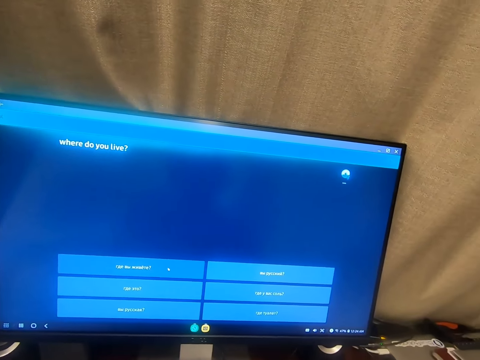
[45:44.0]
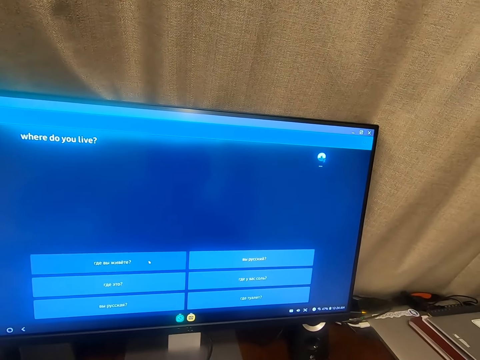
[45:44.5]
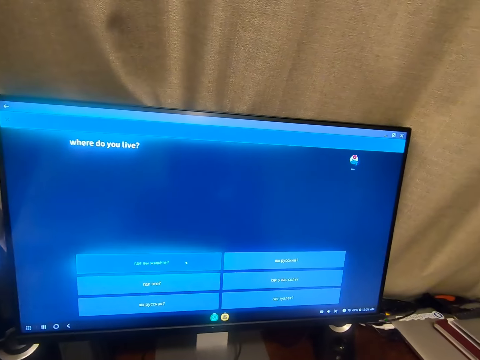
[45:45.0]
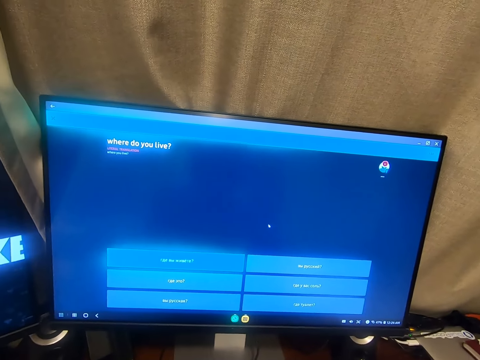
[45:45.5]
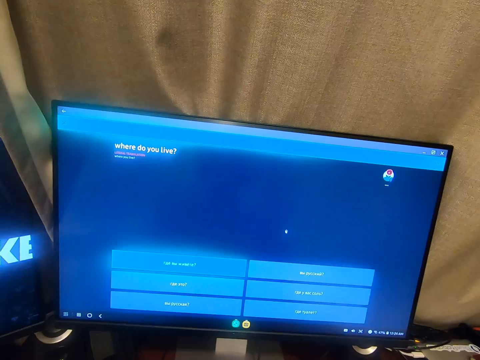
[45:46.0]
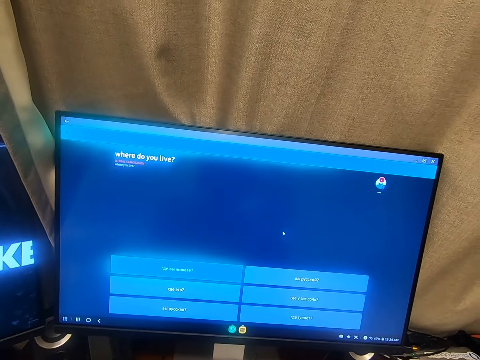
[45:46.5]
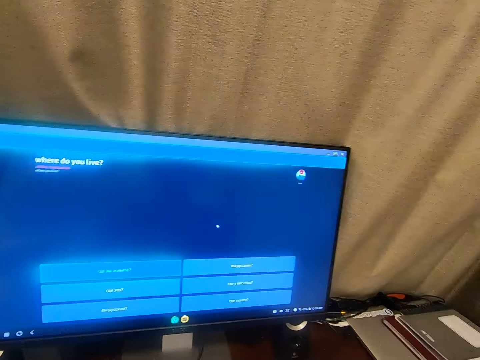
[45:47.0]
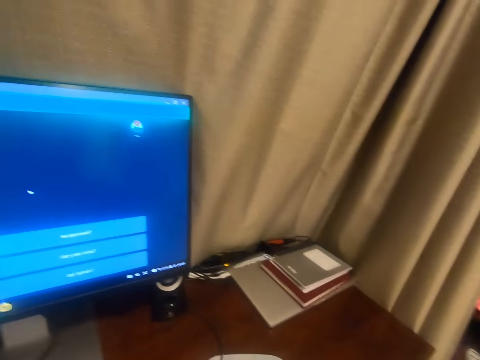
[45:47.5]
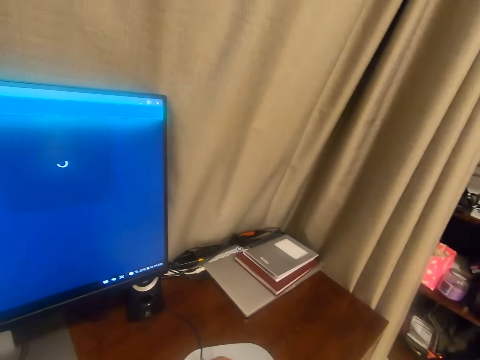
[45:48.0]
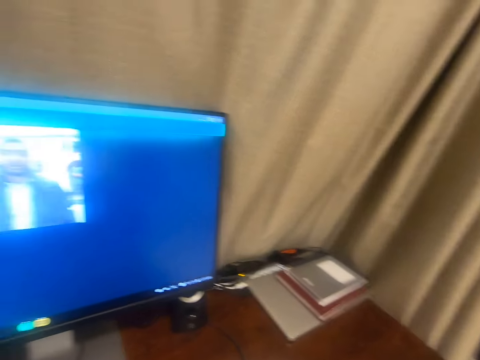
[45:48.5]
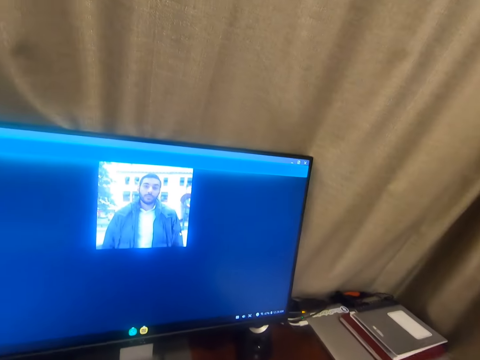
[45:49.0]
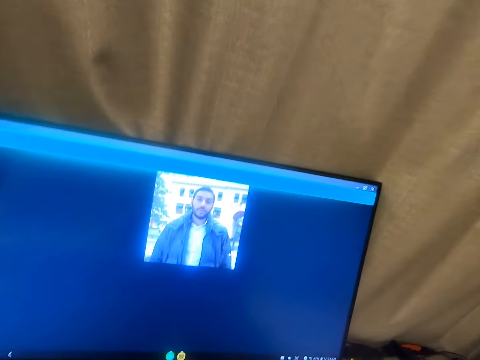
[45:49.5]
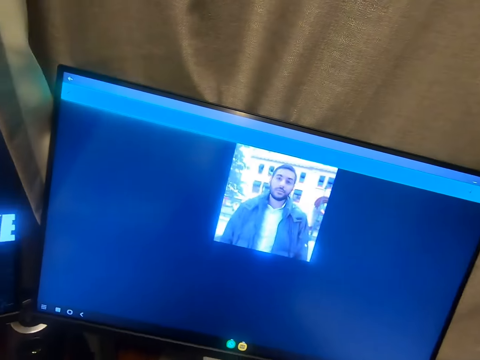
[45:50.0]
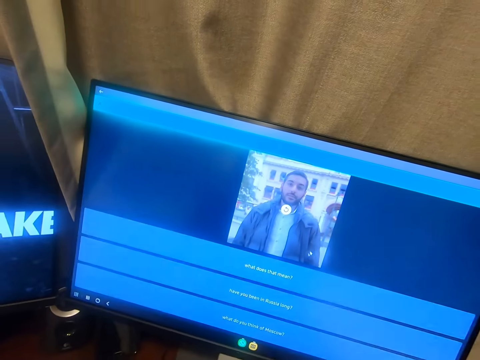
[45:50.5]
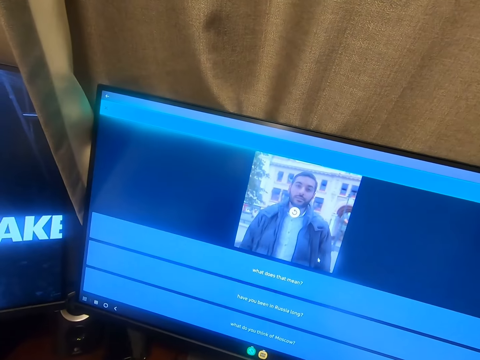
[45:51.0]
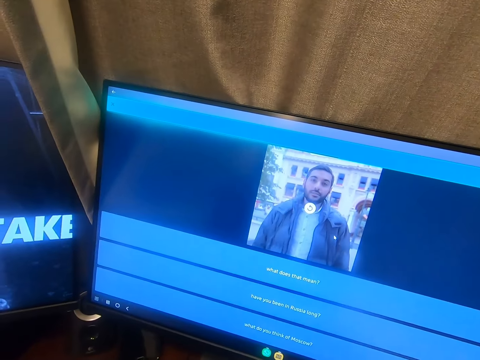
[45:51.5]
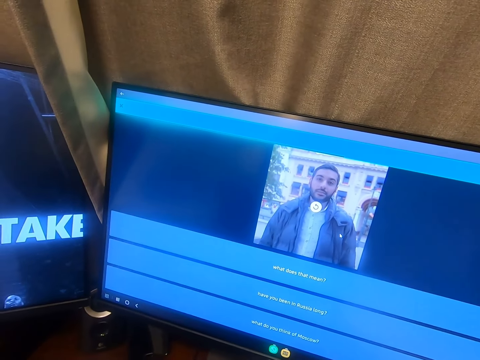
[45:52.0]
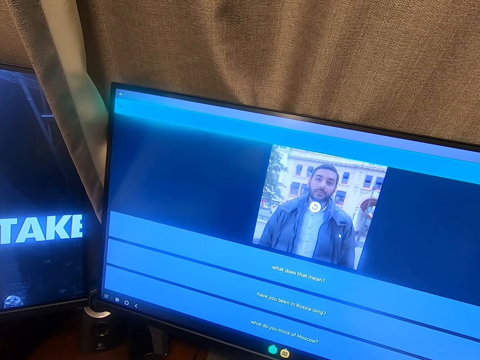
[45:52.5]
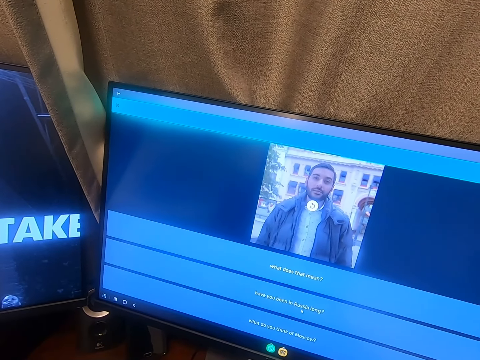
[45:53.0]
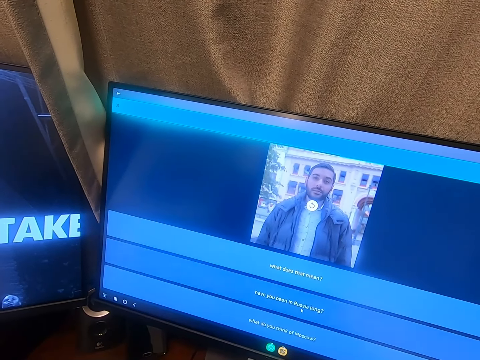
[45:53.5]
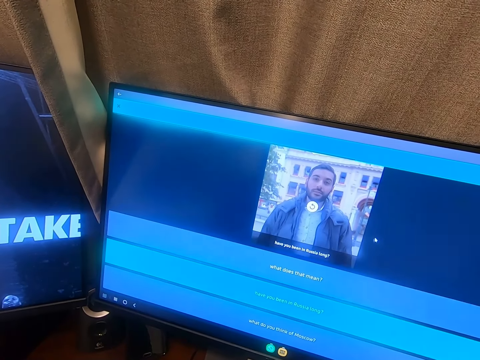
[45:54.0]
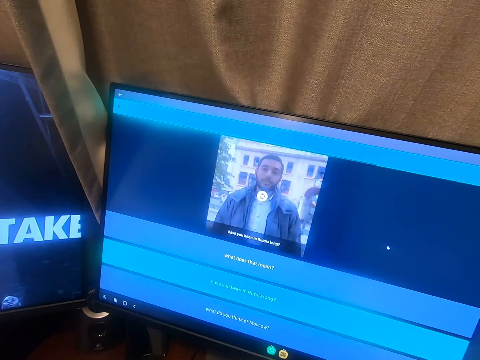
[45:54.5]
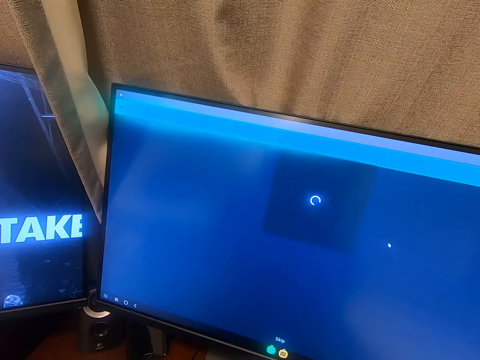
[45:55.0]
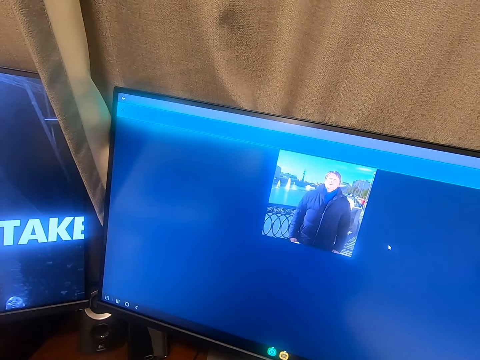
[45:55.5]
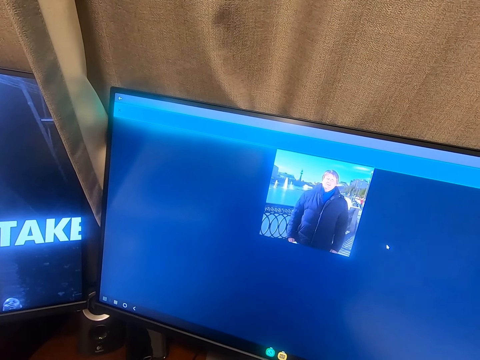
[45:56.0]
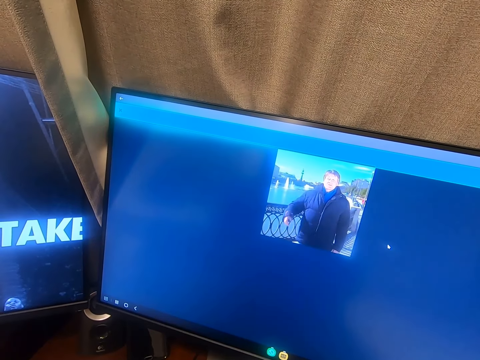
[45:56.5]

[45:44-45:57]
The camera wearer stares at a computer. They stare around. They talk. They operate the computer.

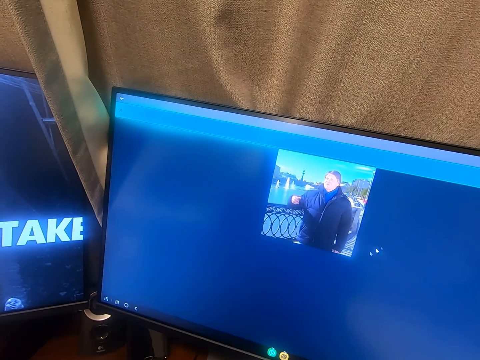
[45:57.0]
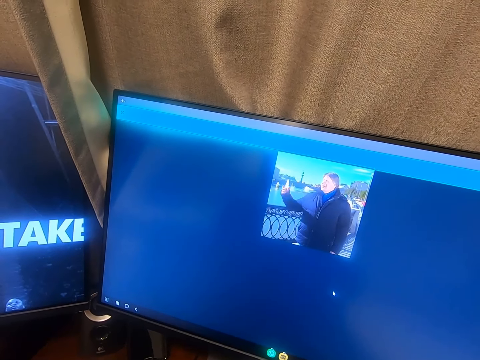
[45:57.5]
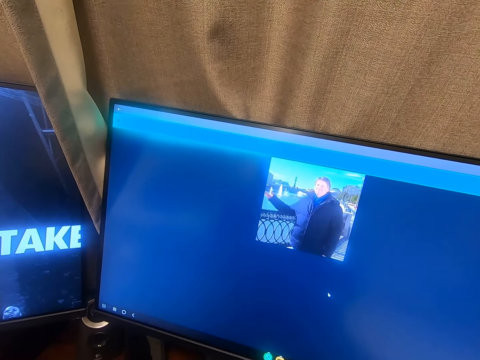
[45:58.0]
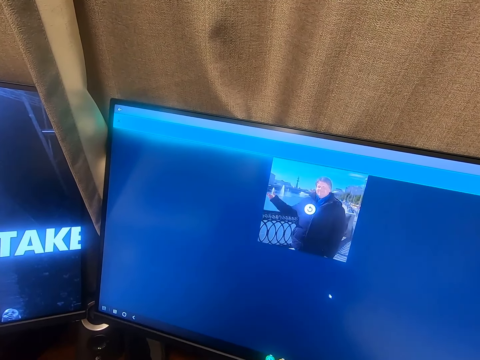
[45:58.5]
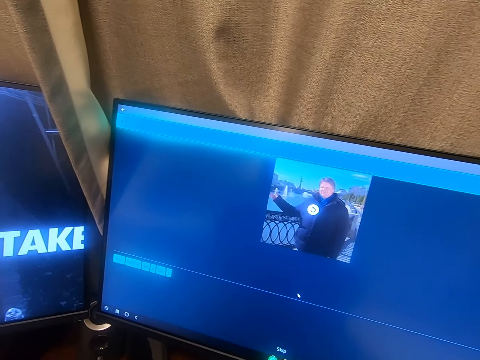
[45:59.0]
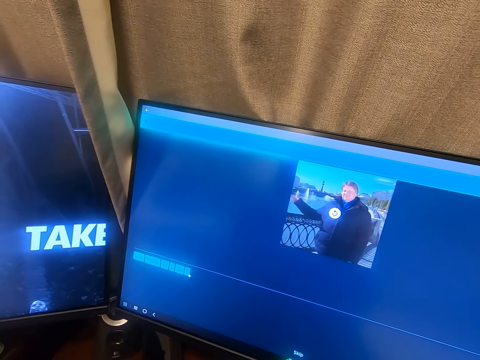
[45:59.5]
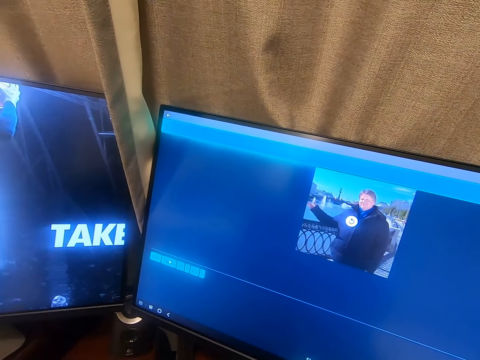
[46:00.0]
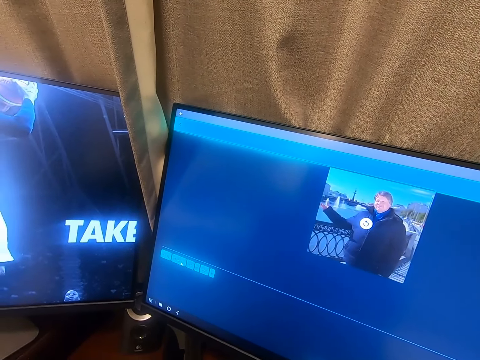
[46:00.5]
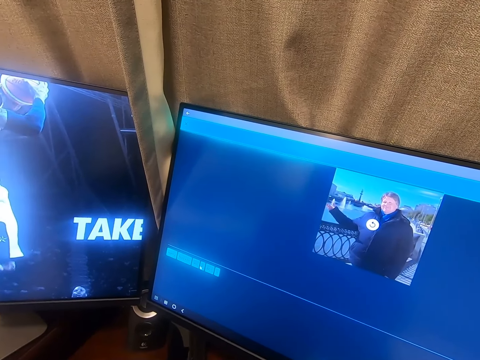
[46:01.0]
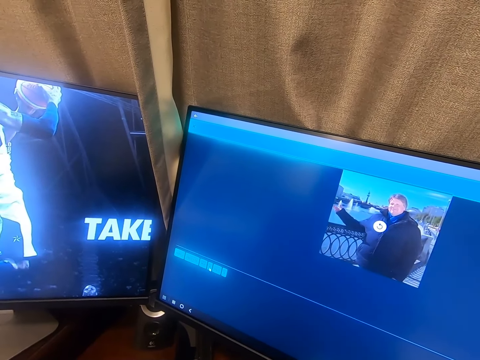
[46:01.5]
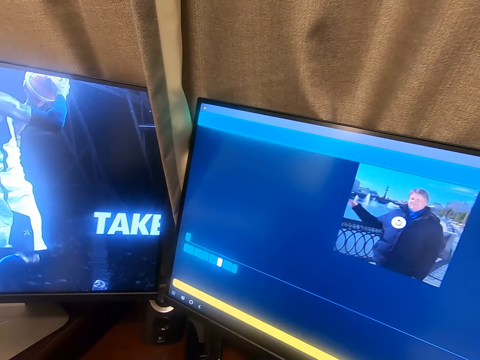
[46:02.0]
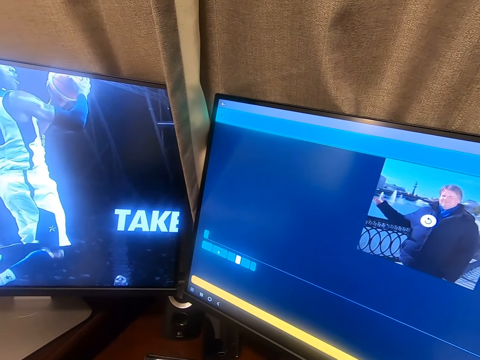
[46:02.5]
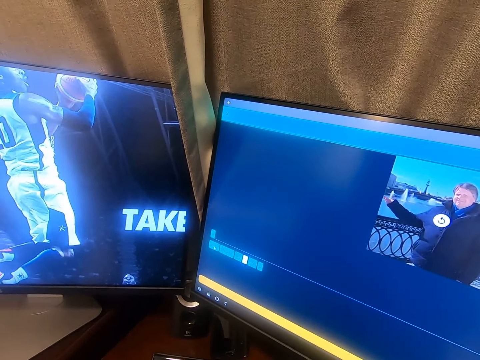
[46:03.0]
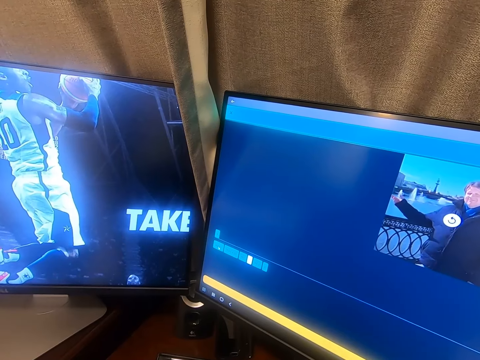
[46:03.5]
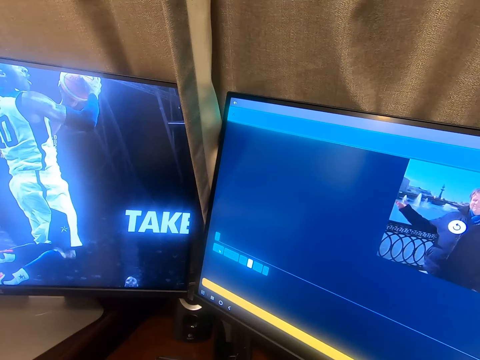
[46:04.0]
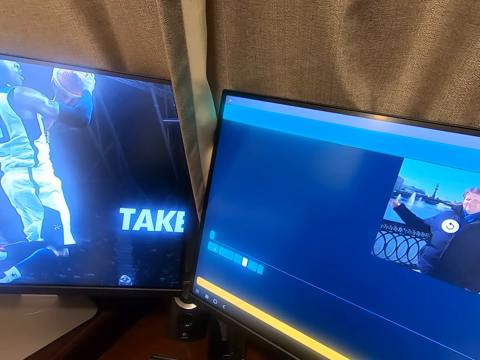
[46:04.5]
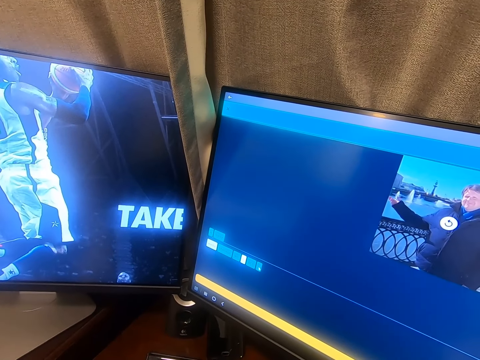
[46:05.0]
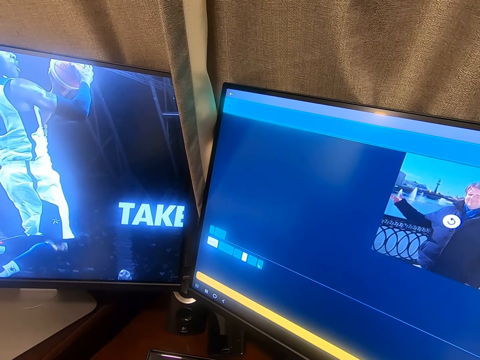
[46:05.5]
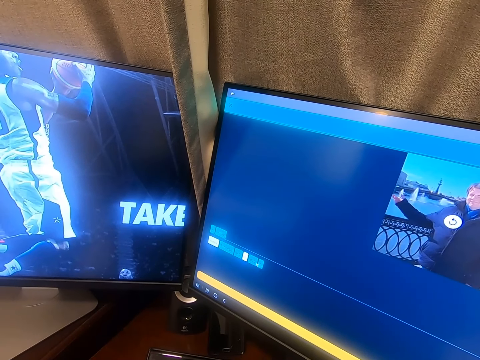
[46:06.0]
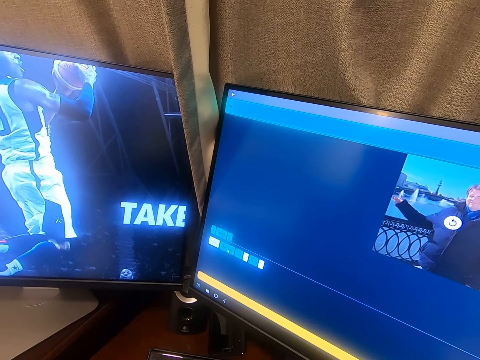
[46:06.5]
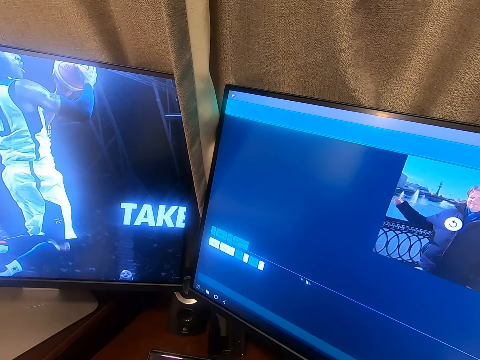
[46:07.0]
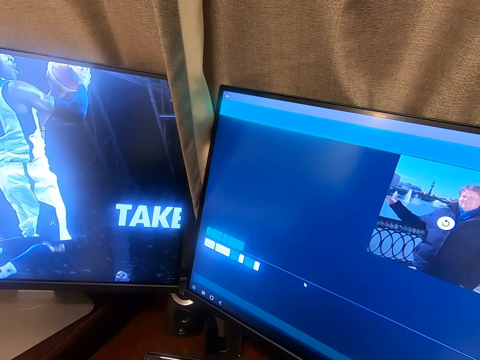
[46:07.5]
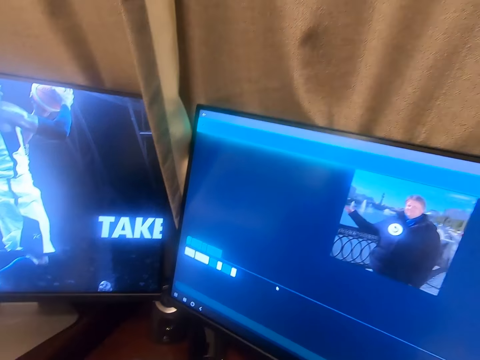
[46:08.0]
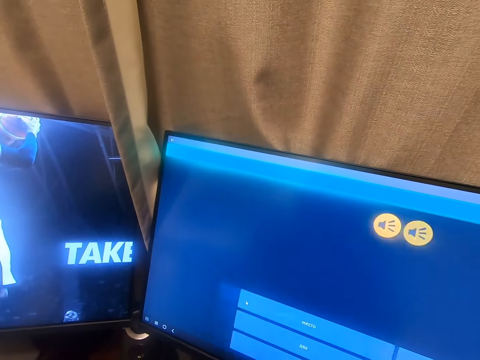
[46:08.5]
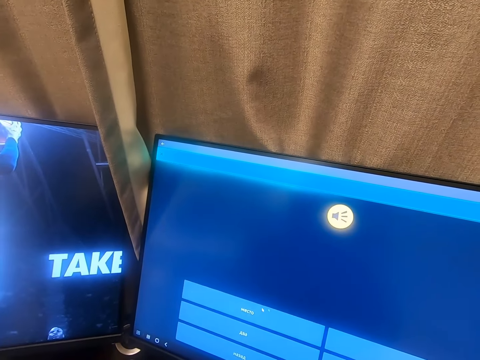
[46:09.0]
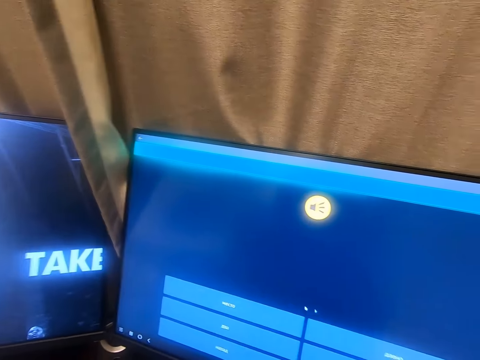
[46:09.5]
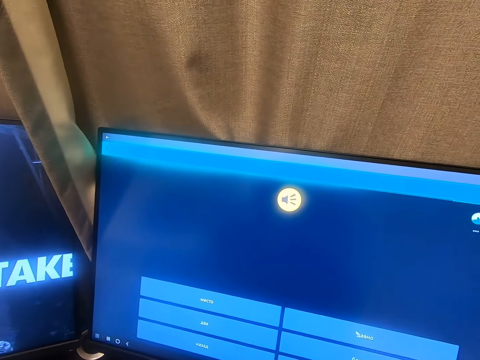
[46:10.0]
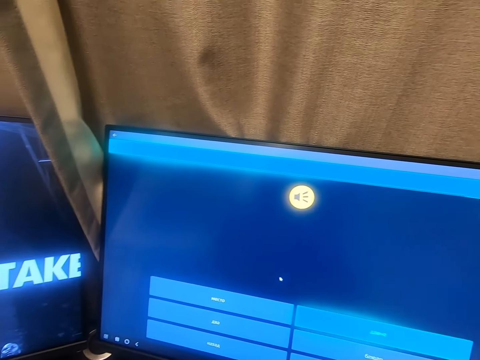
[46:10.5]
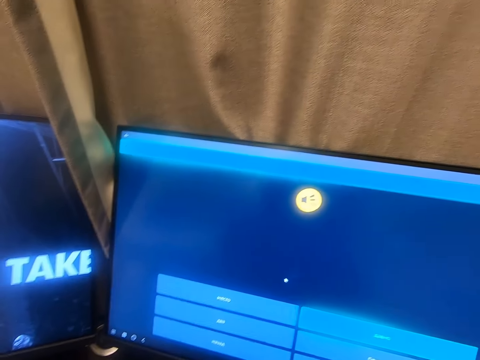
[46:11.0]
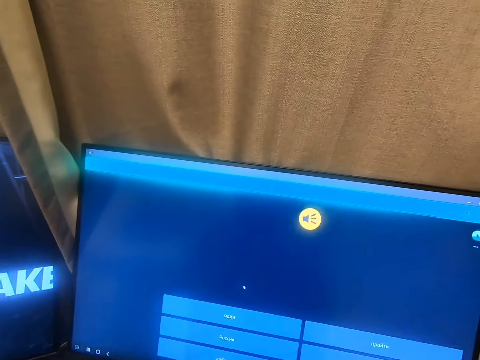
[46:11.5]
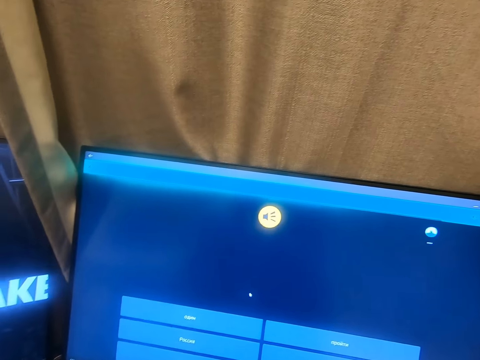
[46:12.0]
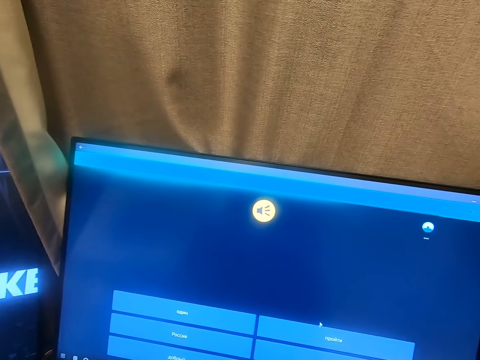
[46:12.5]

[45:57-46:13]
The camera wearer talks. They operate the computer.
